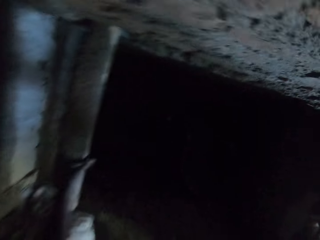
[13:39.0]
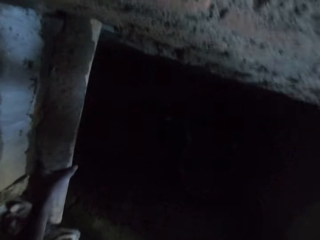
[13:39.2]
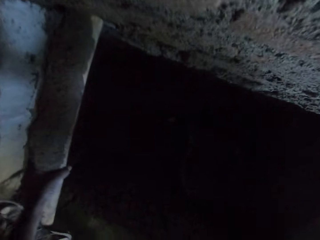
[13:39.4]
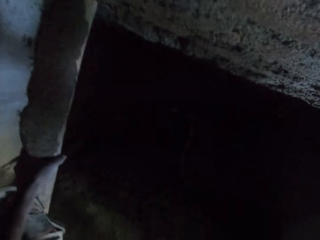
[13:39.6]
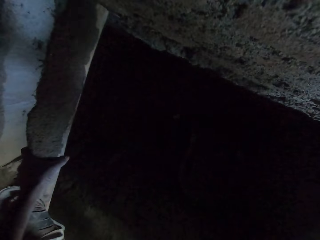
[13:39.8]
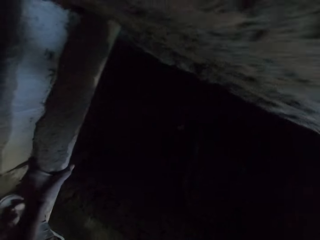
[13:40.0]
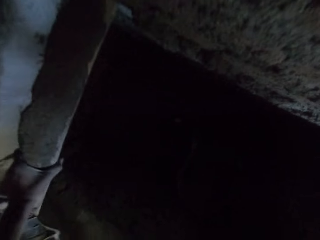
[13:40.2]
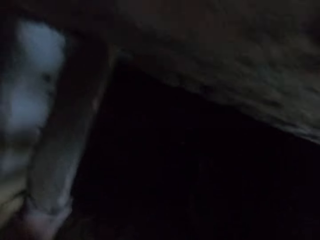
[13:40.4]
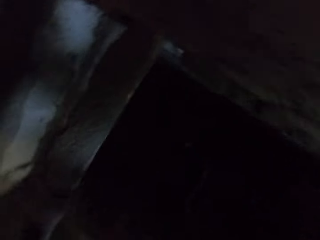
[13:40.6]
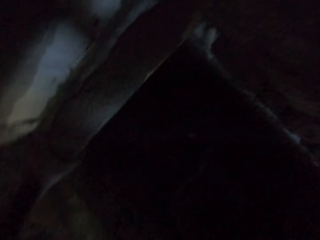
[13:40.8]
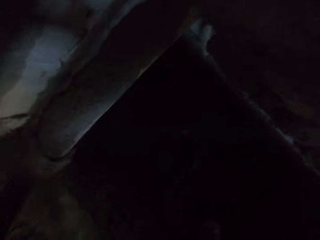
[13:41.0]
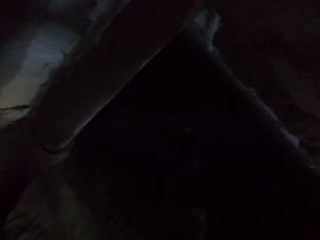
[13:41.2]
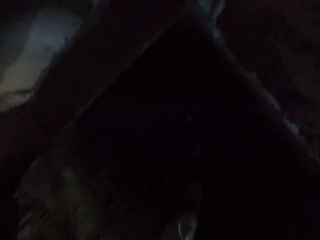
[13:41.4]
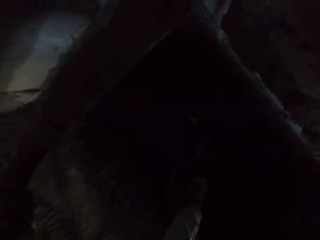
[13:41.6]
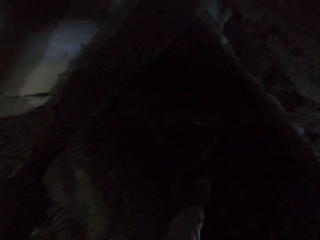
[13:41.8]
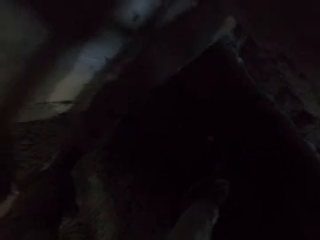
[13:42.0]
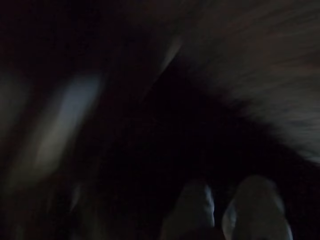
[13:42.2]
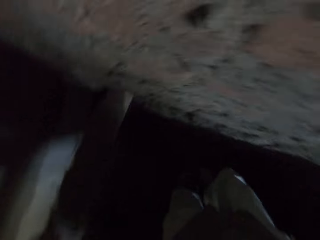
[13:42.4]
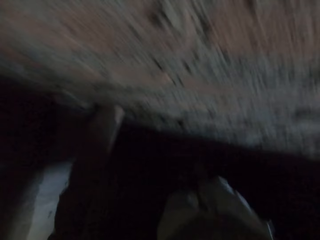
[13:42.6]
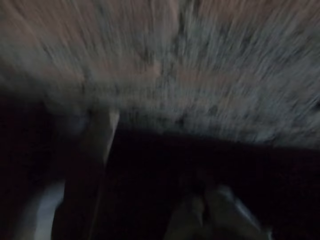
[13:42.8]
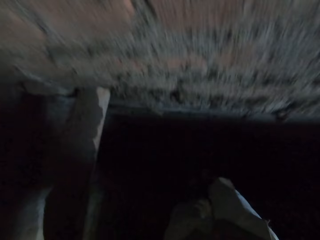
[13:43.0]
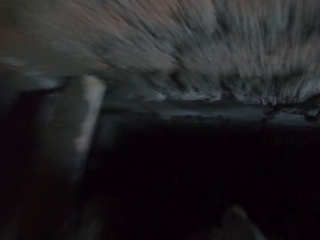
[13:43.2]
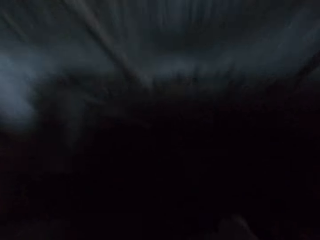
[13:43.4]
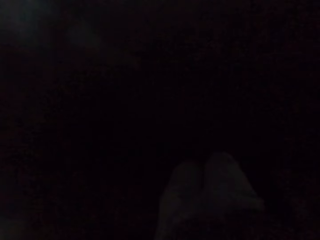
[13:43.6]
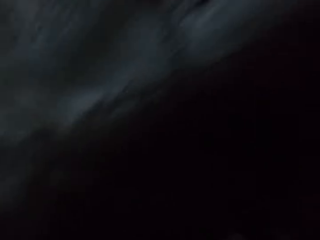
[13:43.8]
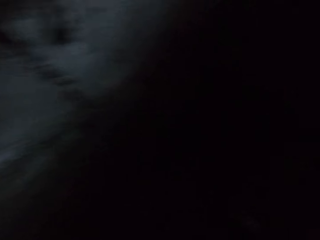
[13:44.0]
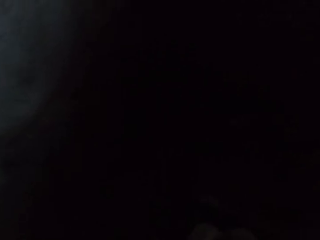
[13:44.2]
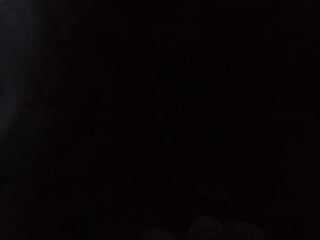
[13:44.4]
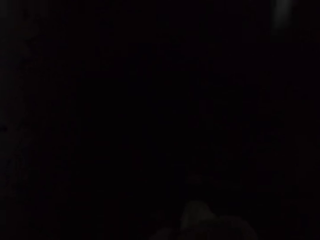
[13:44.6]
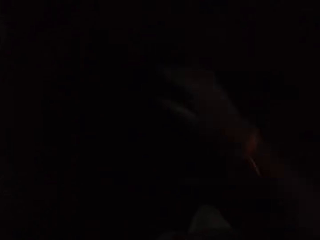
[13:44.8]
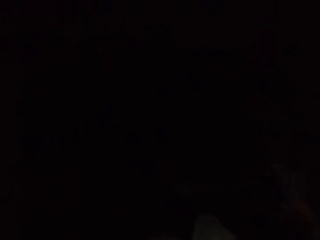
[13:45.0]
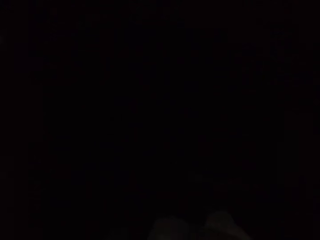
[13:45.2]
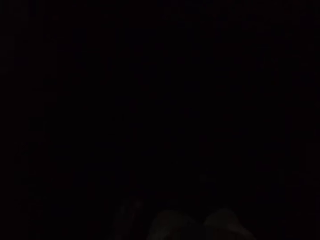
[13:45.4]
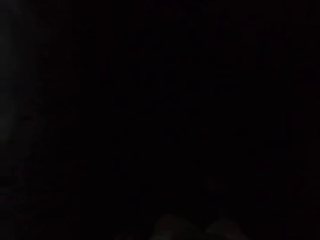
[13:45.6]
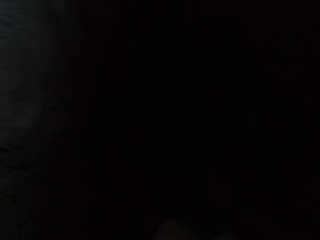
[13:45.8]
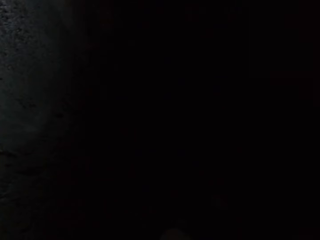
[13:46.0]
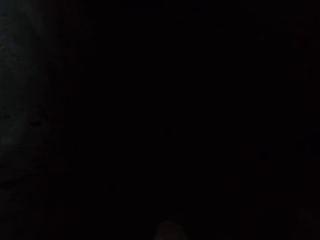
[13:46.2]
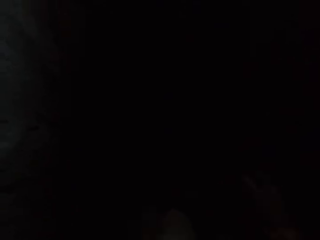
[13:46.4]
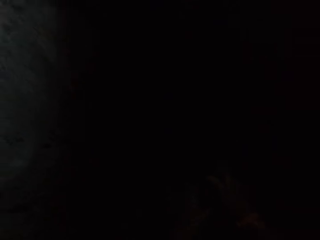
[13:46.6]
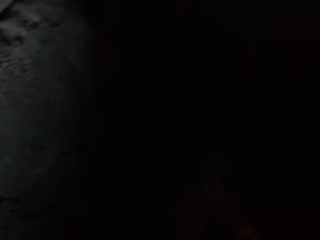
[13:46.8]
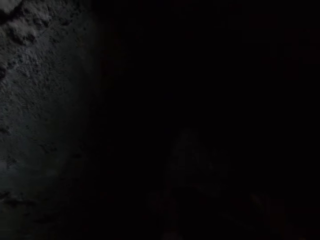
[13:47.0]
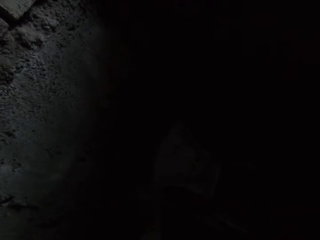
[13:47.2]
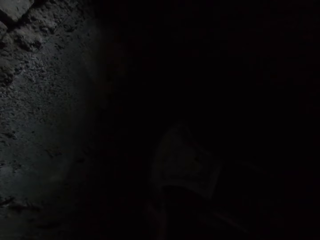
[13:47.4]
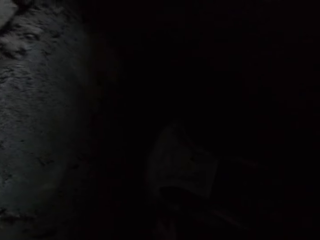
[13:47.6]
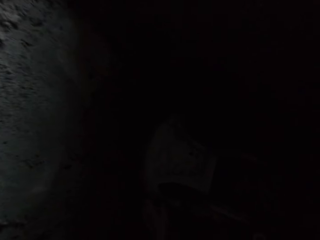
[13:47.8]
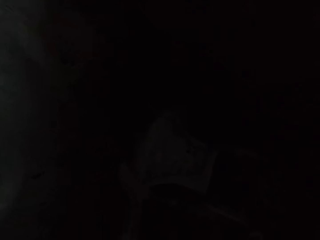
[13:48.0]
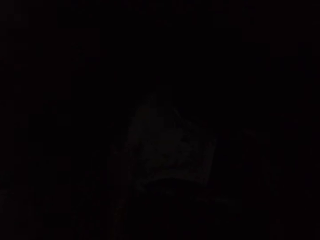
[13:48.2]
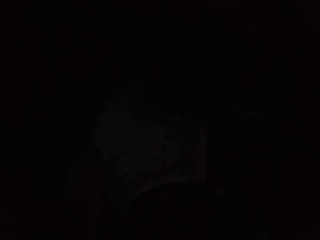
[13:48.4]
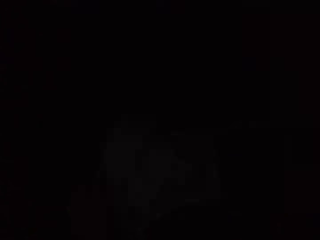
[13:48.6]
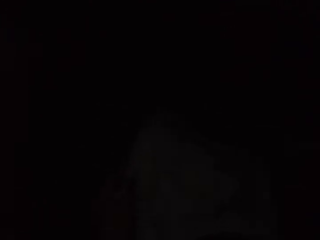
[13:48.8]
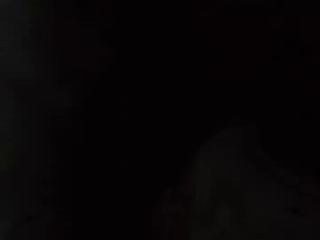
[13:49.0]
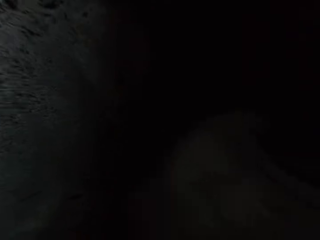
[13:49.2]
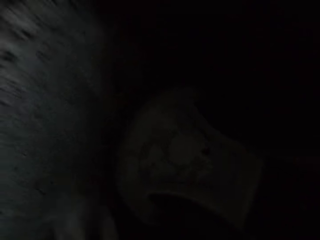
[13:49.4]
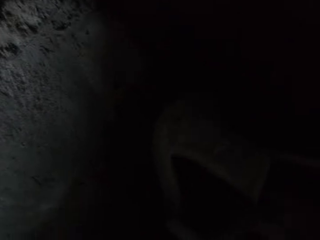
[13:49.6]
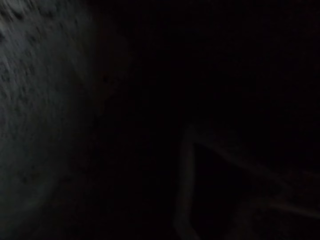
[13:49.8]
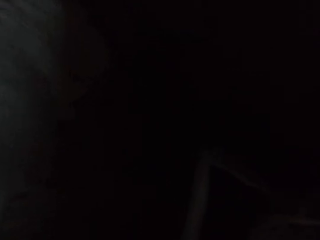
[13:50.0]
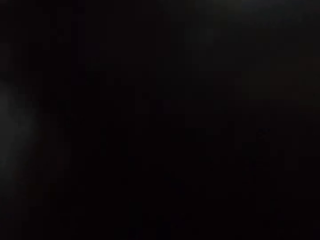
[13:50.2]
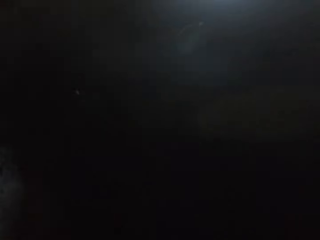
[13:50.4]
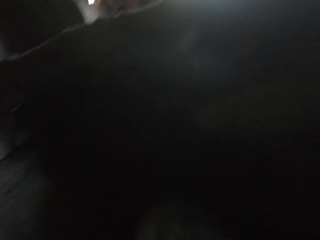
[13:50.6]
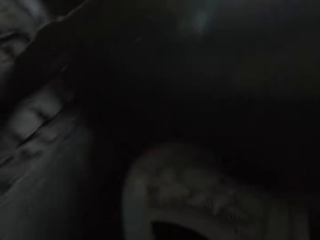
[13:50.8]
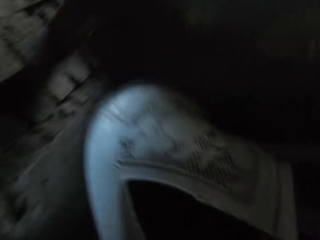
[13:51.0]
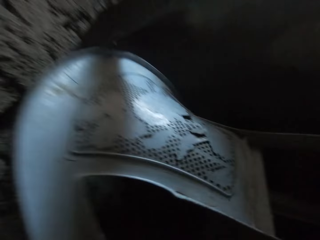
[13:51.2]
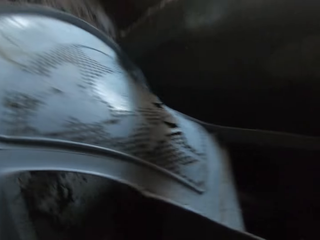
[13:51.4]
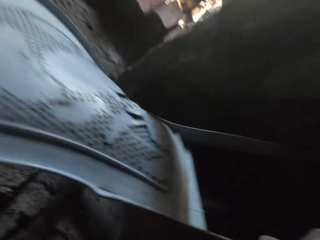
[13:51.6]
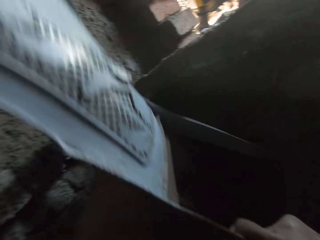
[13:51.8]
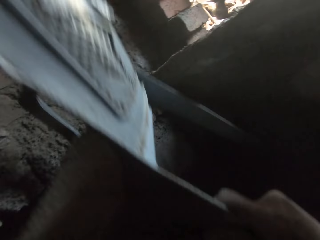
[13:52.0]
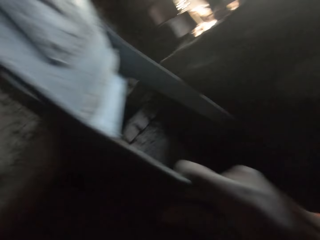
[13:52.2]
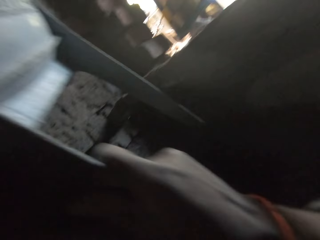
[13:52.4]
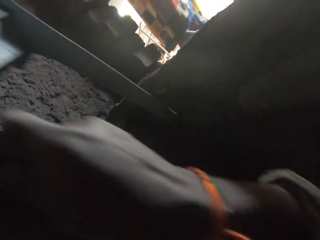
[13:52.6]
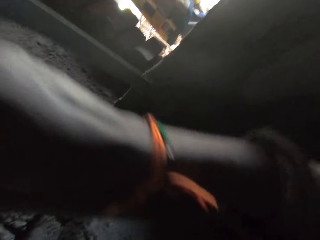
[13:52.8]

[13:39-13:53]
The camera wearer holds the wood in the wall with his left hand. He jumps down. He passes a chair from his right hand to his left hand. He drops the chair to the ground with his left hand. He hits the chair against a wall with his left hand. He lifts the chair in the hole from the ground with his hands.

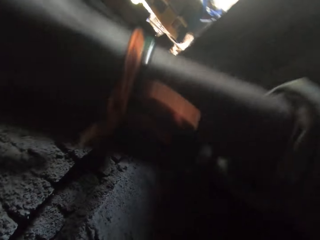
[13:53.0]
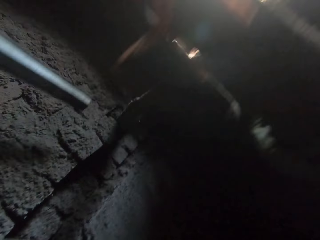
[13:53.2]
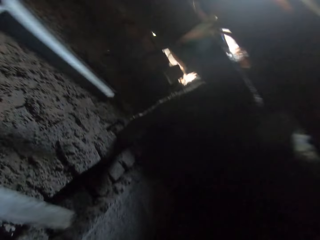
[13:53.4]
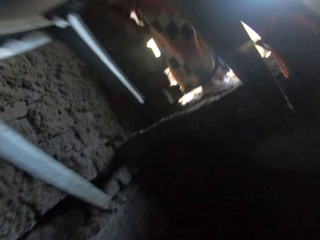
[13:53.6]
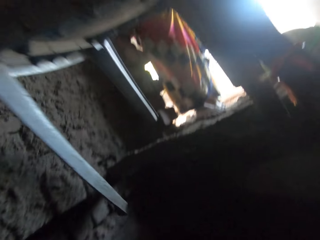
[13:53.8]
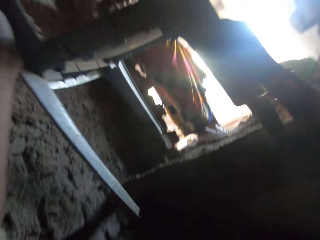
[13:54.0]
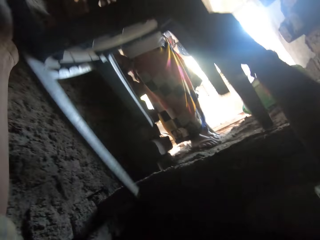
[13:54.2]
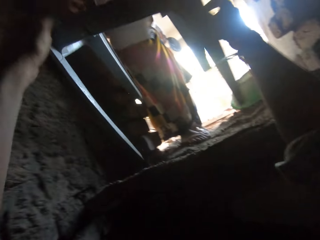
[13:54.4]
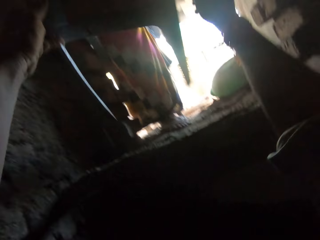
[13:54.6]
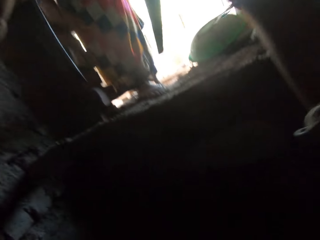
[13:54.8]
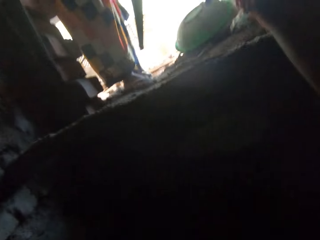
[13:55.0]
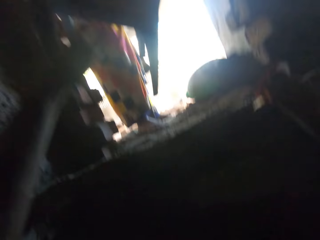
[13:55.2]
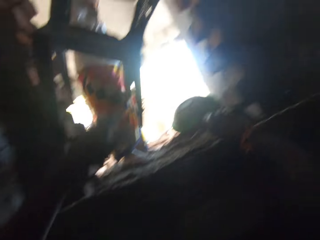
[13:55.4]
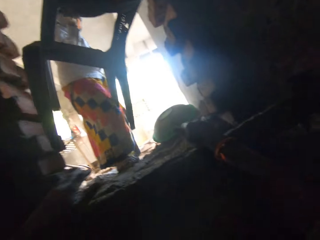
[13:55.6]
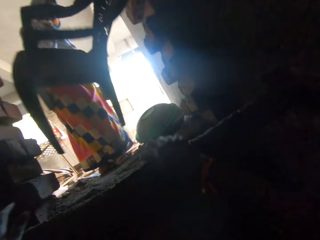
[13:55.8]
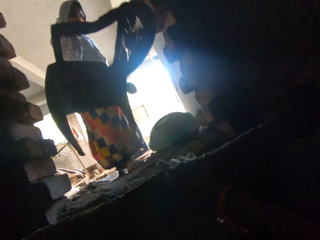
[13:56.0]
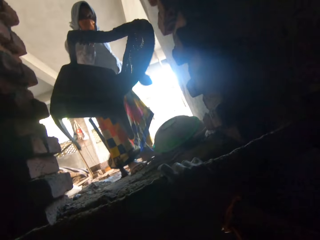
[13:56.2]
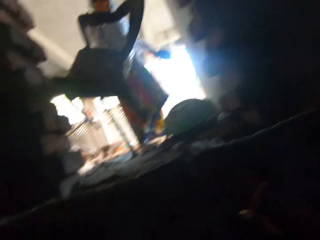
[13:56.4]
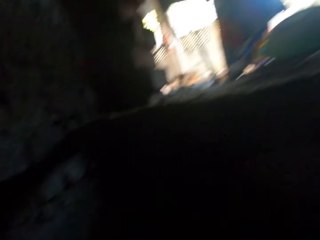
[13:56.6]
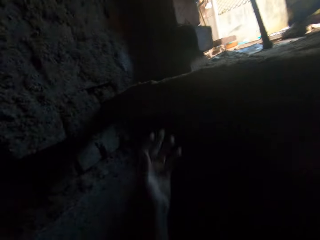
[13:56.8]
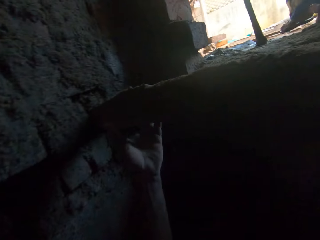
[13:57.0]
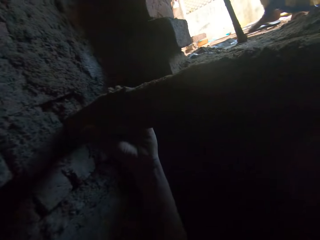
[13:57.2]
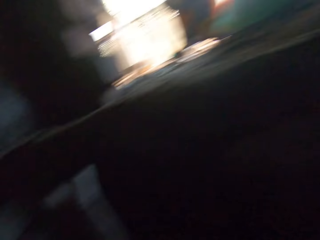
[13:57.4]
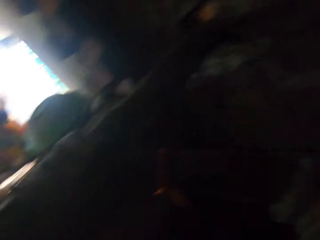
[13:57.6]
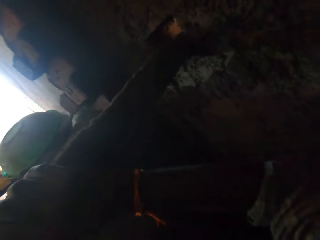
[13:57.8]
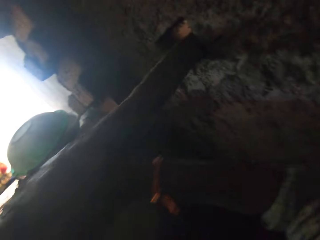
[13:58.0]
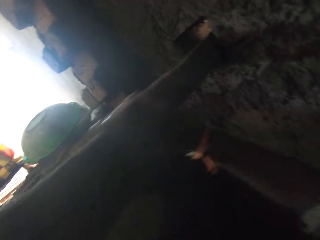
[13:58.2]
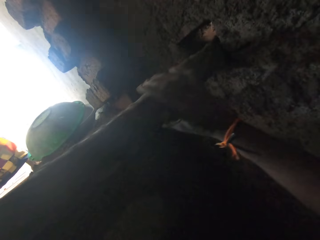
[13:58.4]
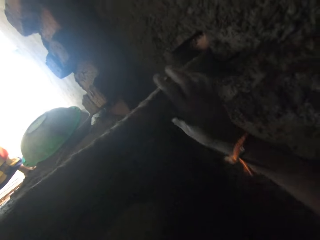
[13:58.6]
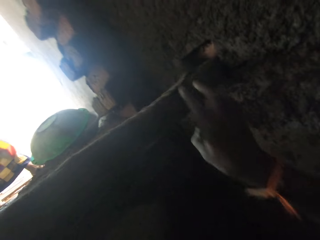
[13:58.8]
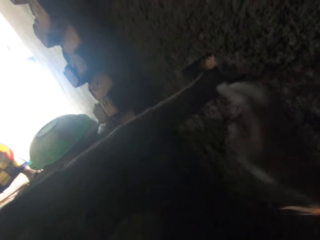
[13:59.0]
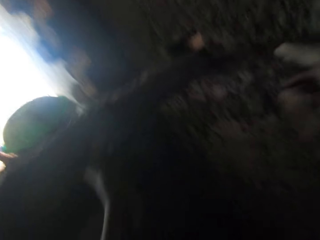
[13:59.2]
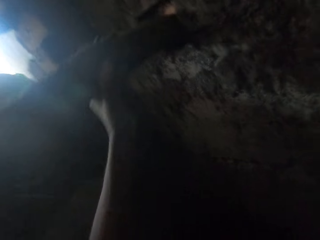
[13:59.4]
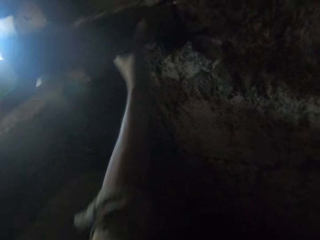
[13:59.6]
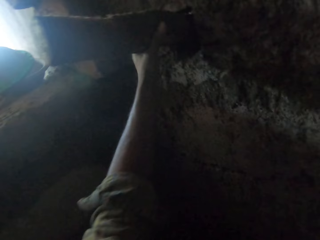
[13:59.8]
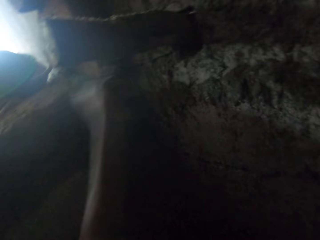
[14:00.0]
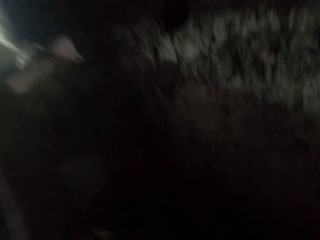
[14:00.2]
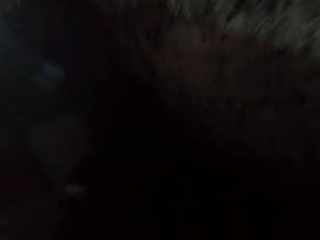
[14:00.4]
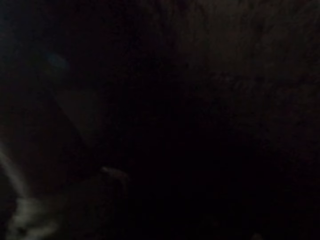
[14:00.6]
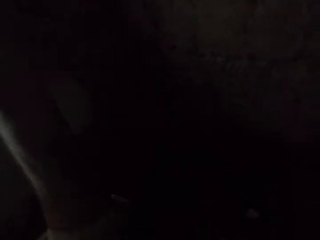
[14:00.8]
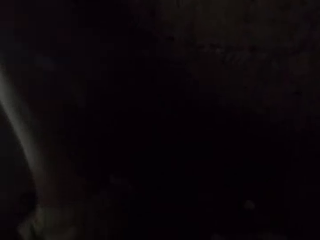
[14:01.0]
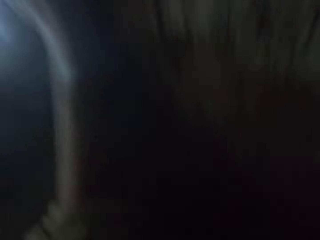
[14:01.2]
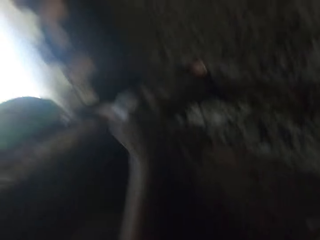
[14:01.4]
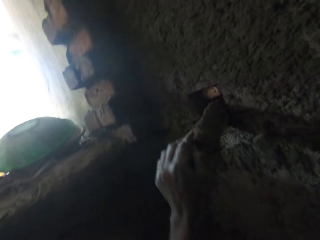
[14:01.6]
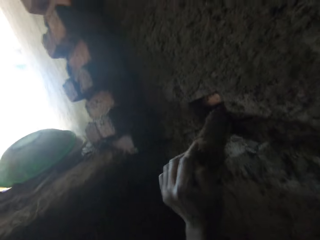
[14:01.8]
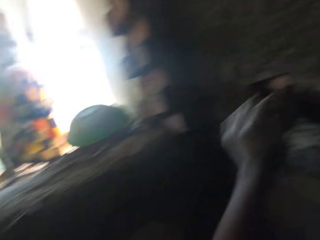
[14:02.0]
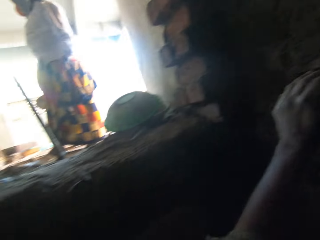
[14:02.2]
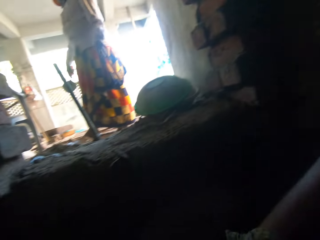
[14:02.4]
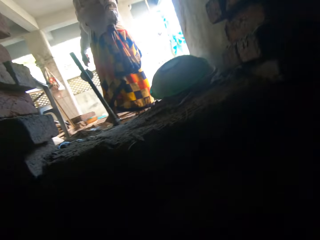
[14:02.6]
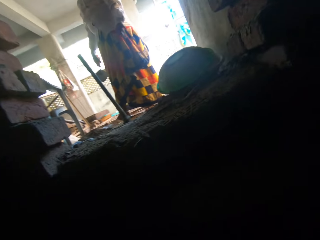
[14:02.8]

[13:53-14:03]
The camera wearer passes the chair to a woman with his hands. He places his right hand on the guard rail of the scaffold. He holds the guard rail of the scaffold with his left hand. He pushes the guard rail through a hole in the wall with his hands. He pushes the guard rail through the hole in the wall with his left hand.
